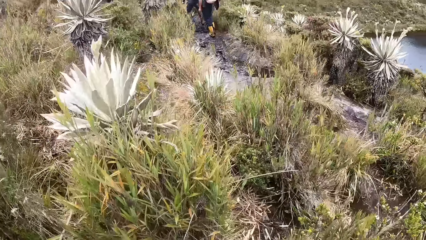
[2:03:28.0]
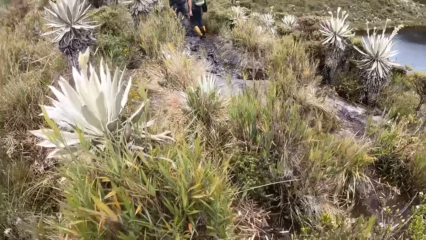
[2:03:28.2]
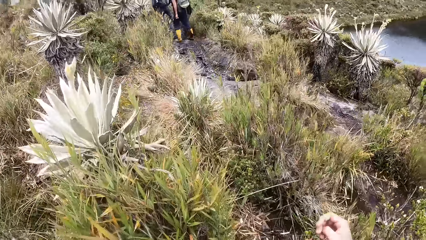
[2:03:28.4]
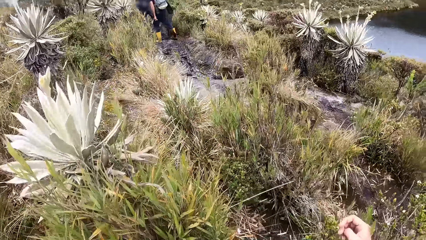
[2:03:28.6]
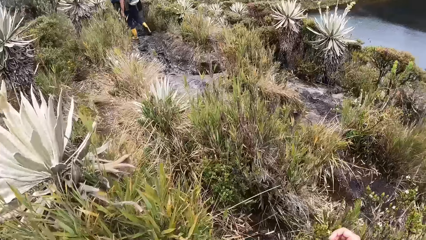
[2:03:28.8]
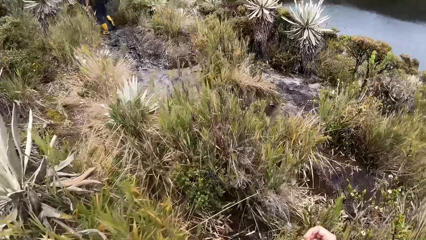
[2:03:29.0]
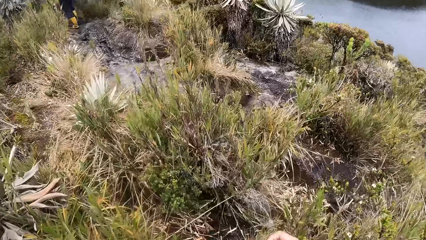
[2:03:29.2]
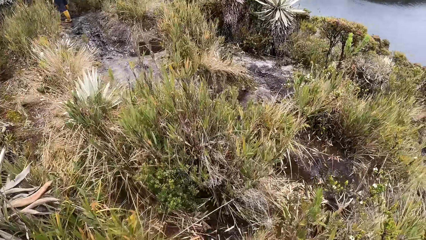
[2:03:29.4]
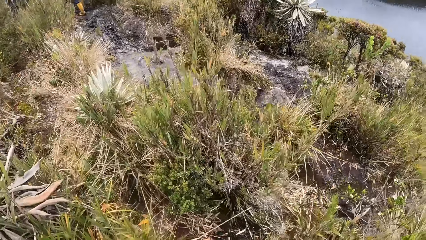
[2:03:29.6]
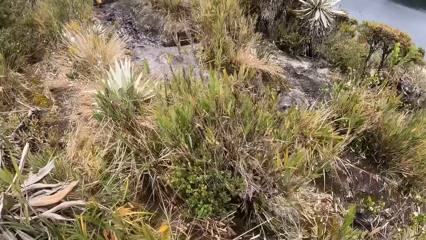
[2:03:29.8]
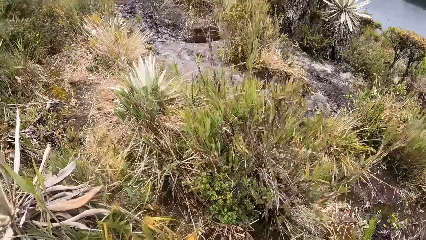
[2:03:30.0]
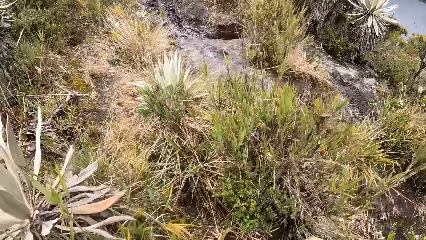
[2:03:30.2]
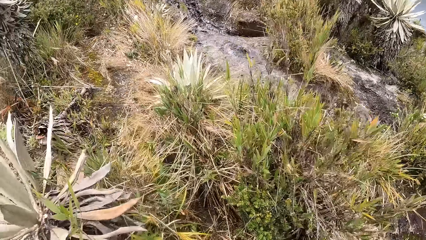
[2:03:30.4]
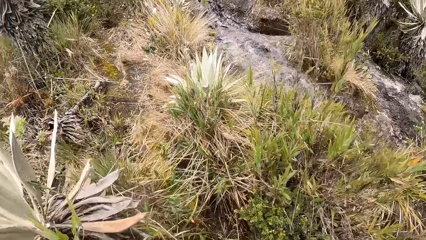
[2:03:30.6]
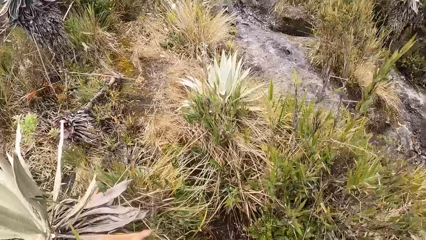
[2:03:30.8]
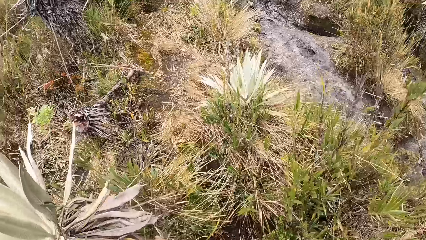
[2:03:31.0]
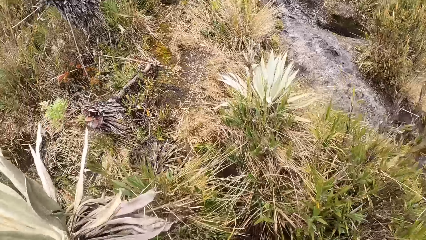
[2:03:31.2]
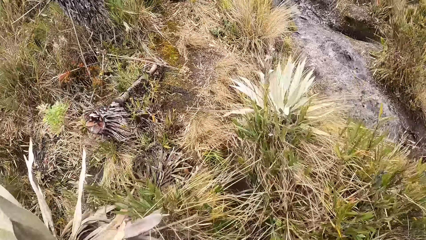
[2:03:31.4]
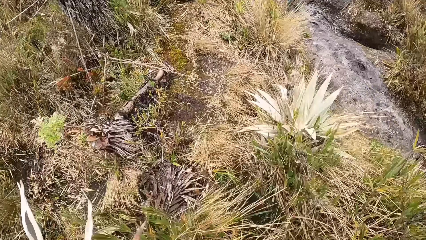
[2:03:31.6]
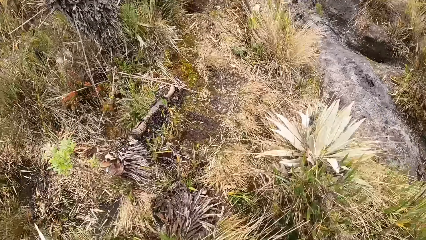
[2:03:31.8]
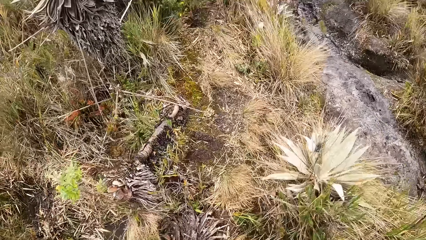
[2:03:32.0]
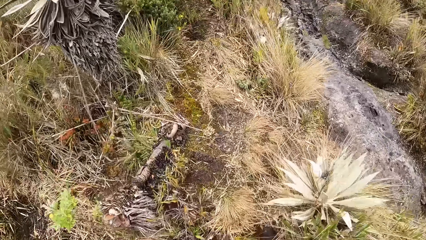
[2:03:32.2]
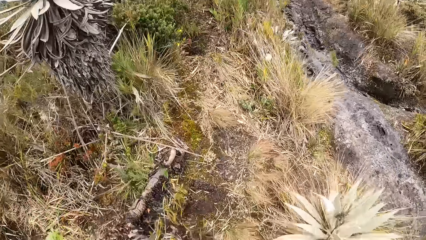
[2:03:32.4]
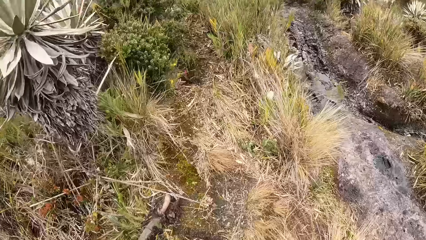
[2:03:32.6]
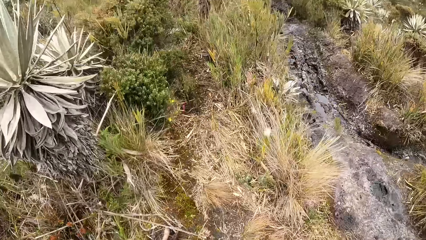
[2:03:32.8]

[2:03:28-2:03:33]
The camera wearer walks around the mountain.

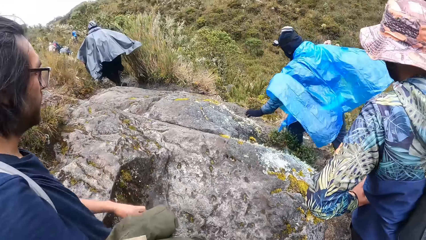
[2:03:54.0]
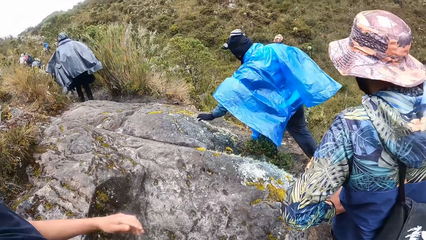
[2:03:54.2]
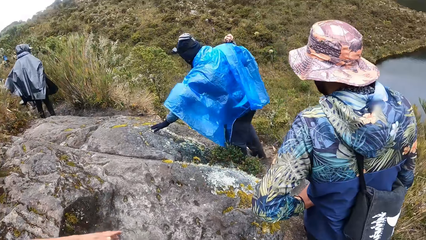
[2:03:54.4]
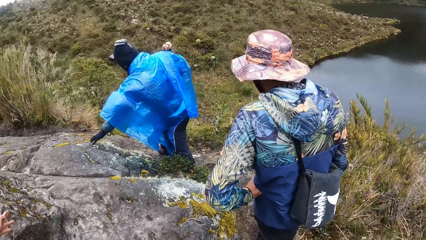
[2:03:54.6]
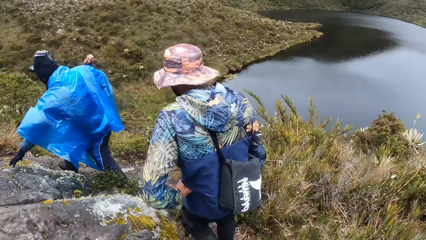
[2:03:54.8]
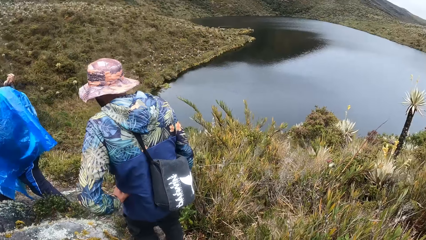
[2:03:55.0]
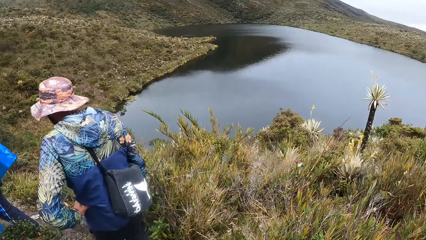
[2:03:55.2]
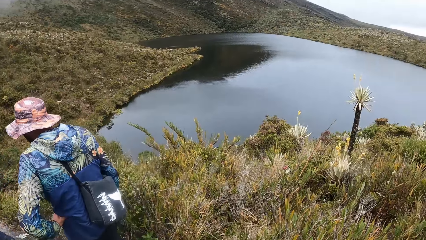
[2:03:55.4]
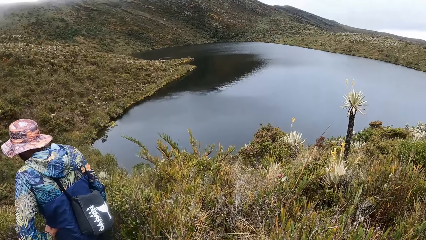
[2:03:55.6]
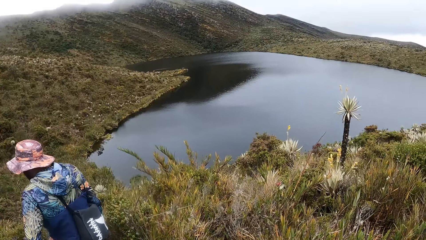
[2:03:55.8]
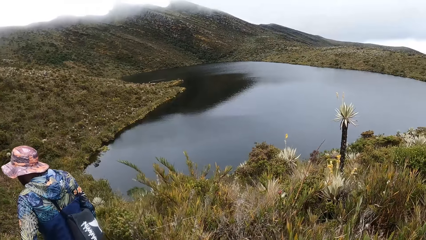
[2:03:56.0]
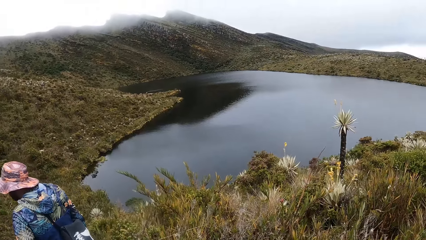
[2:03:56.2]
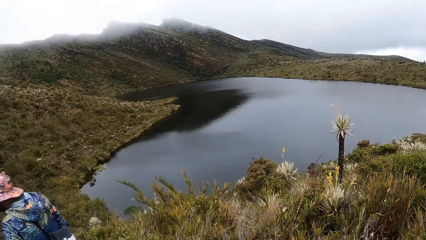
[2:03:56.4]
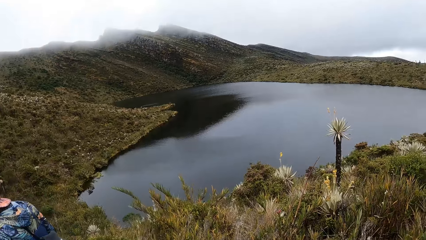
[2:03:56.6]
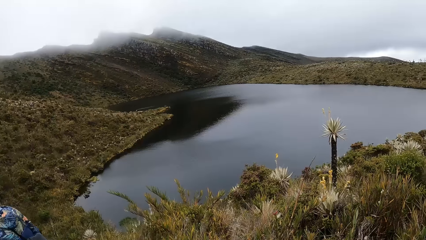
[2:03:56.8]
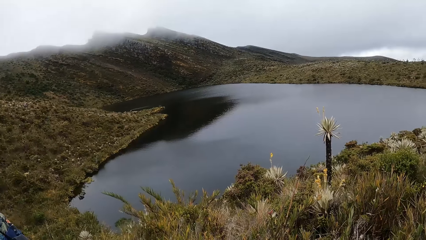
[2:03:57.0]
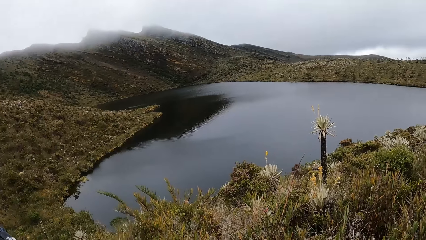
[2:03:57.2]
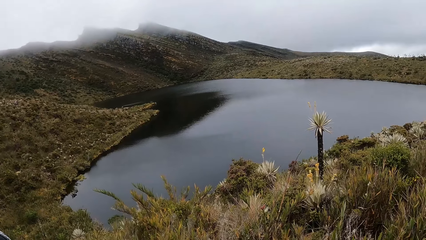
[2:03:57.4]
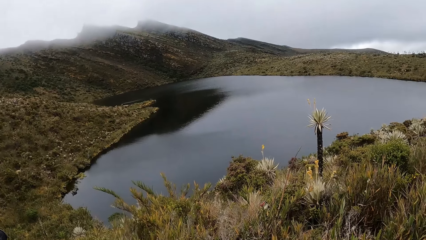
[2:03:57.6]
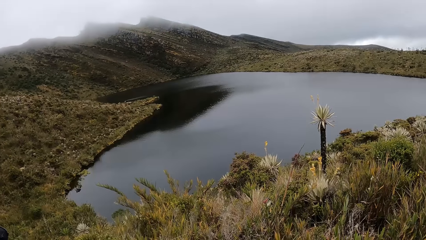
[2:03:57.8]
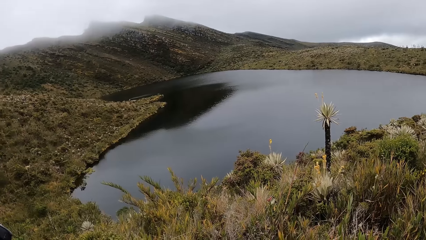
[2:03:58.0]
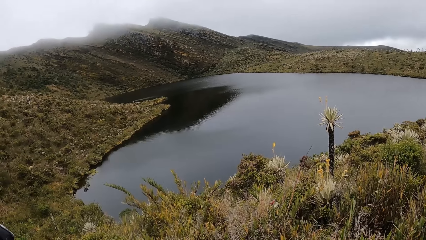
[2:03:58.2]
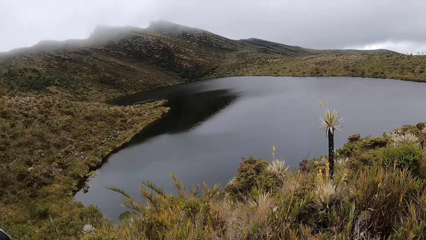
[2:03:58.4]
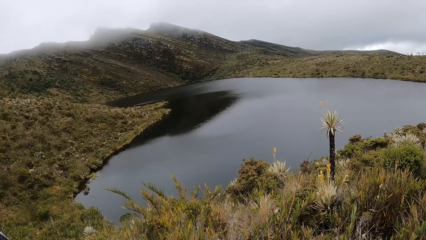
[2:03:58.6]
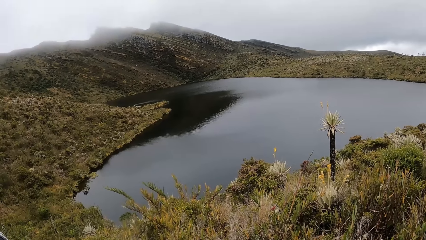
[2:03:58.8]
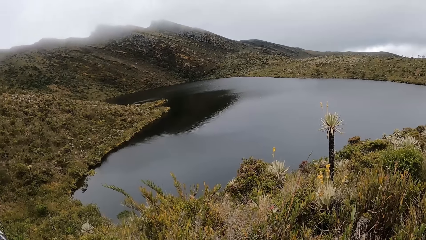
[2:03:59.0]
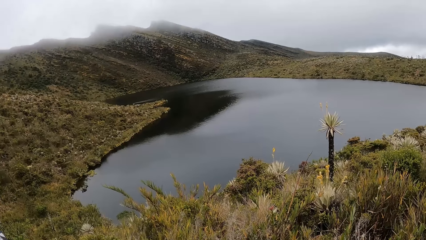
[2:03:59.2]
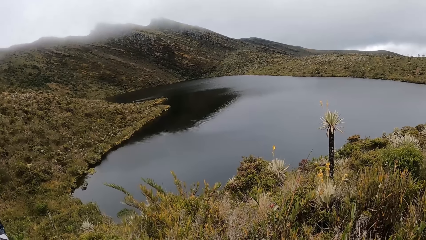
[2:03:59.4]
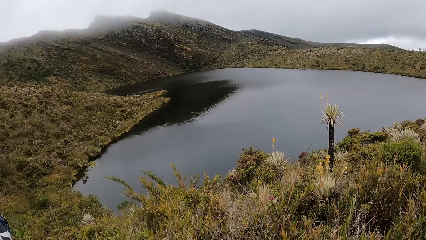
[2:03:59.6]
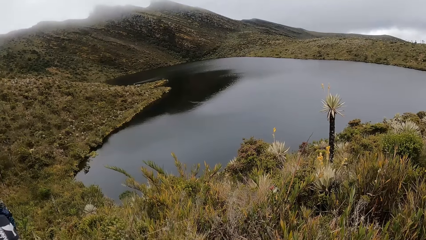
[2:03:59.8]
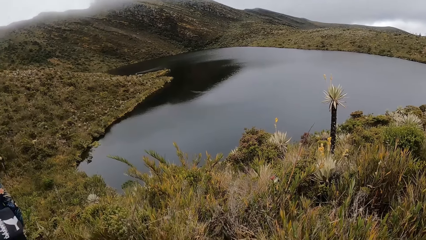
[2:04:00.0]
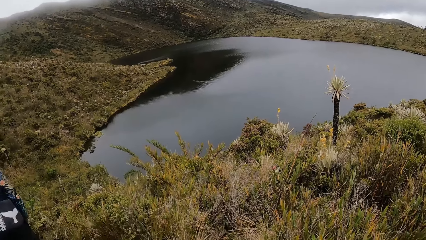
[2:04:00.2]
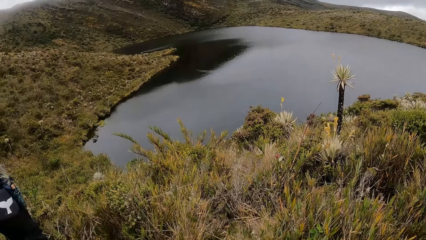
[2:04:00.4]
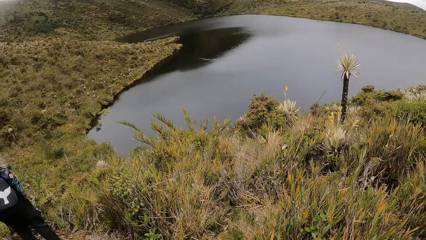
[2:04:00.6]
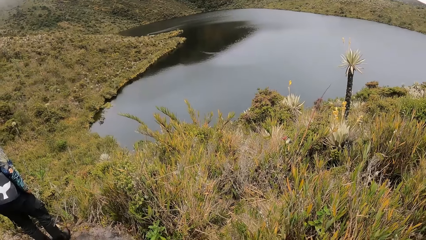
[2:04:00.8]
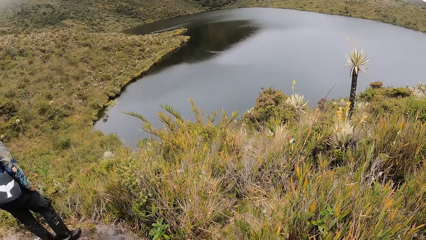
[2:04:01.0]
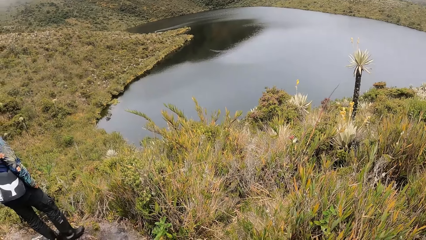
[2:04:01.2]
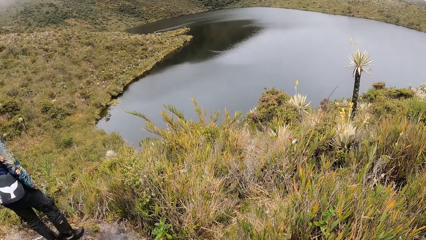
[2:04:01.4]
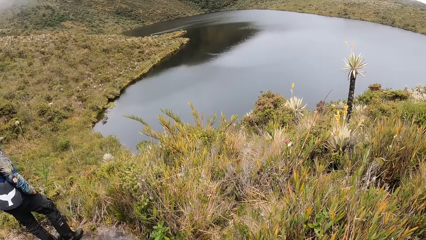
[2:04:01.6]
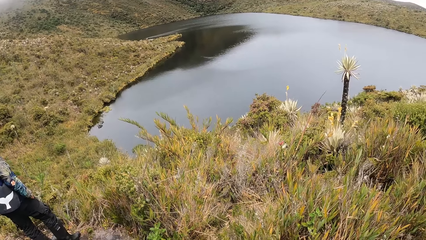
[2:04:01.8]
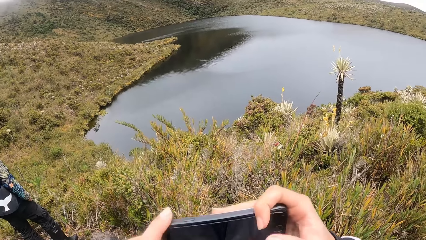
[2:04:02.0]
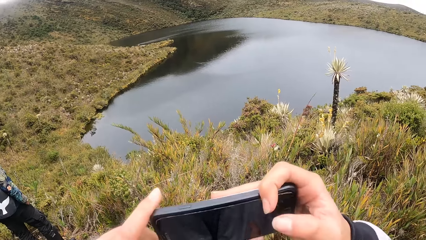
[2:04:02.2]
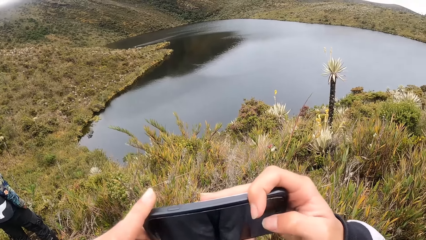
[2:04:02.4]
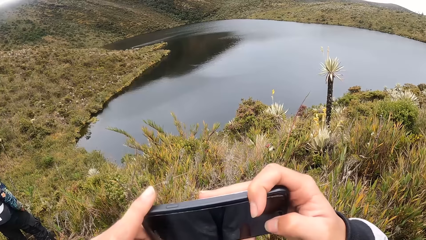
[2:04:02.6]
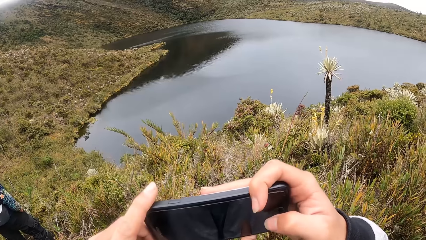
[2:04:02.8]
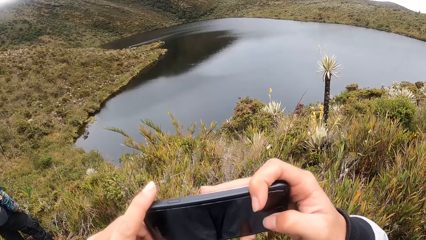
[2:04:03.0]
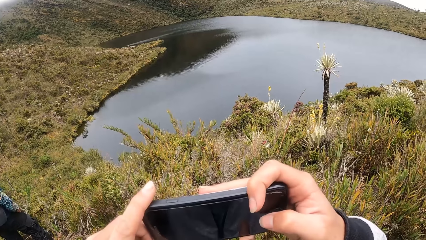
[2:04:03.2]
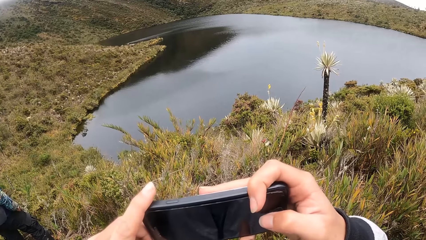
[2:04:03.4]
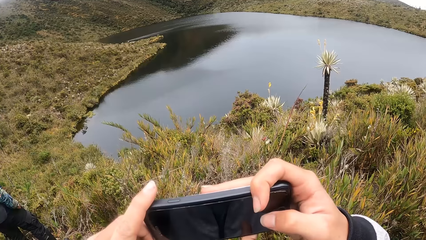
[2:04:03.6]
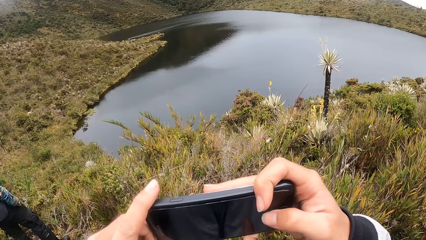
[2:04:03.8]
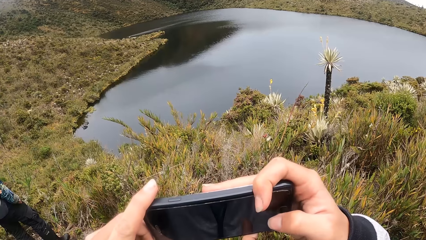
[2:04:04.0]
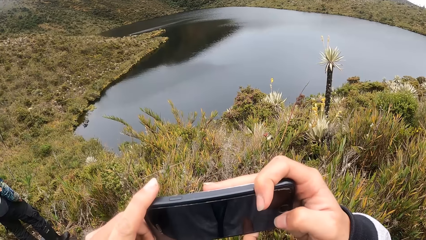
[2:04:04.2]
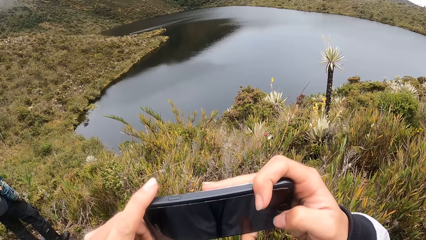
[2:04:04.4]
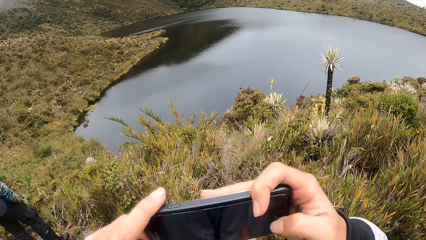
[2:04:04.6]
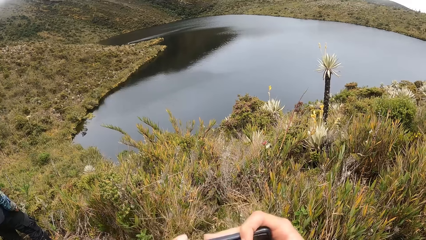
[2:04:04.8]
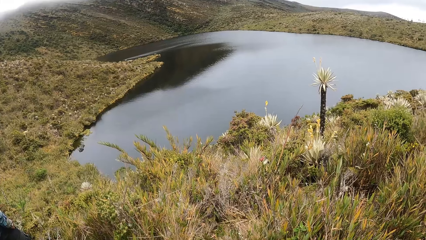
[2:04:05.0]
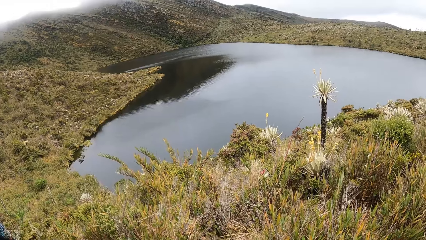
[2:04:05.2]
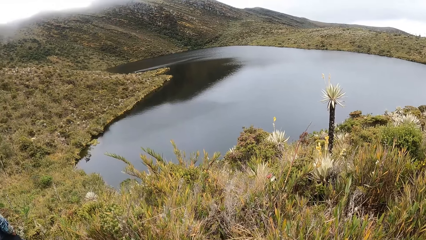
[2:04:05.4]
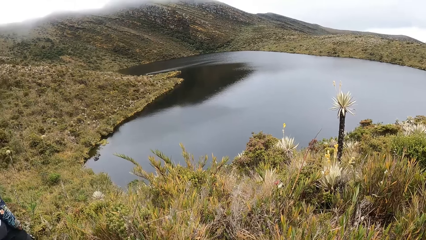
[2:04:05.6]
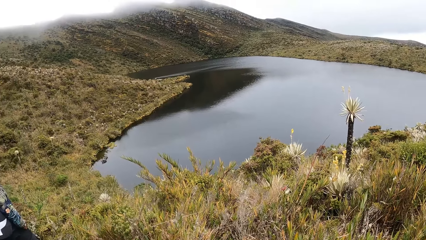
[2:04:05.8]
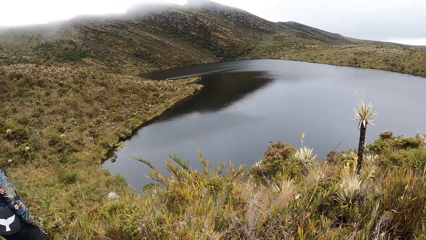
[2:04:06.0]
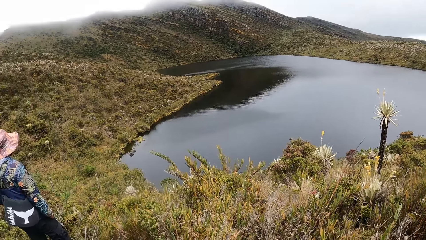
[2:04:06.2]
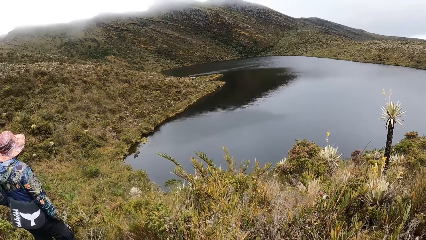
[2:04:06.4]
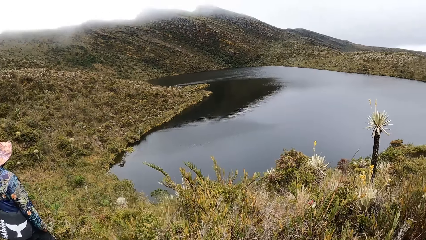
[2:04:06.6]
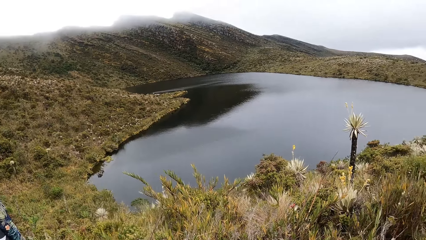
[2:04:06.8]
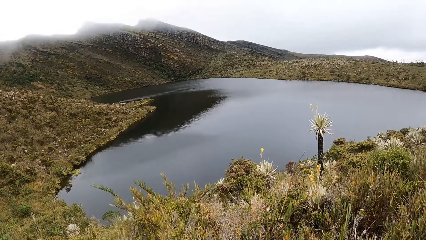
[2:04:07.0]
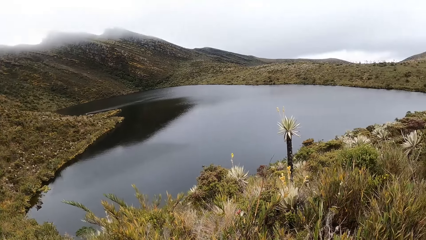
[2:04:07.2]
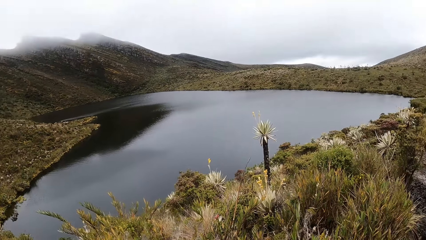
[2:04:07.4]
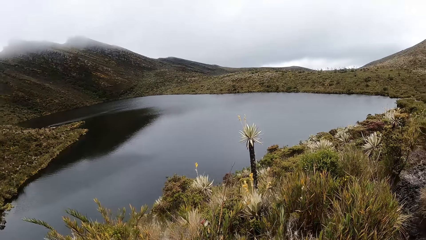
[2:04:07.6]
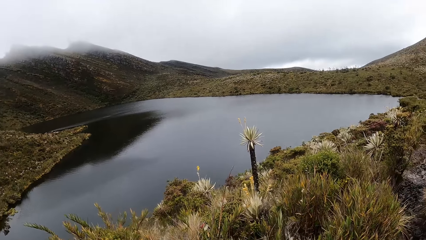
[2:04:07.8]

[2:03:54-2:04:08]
The camera wearer looks around the mountain. He operates a phone with his hands. He takes pictures. He looks around the mountain.
